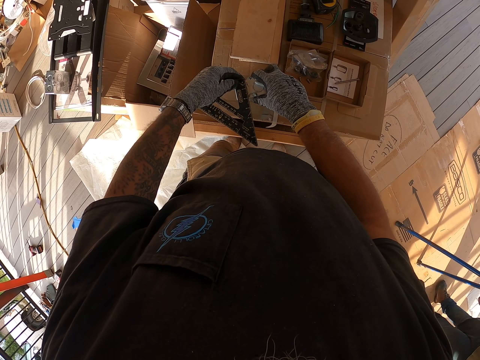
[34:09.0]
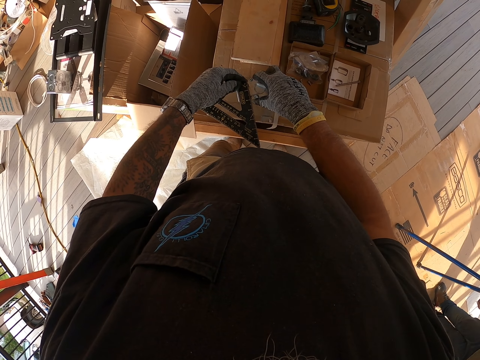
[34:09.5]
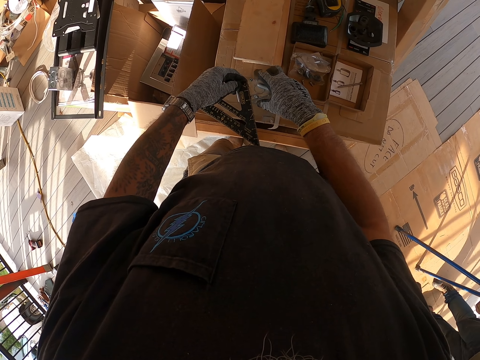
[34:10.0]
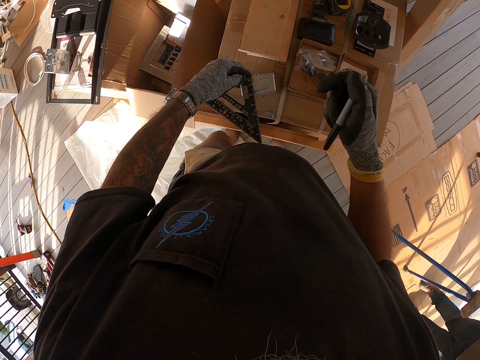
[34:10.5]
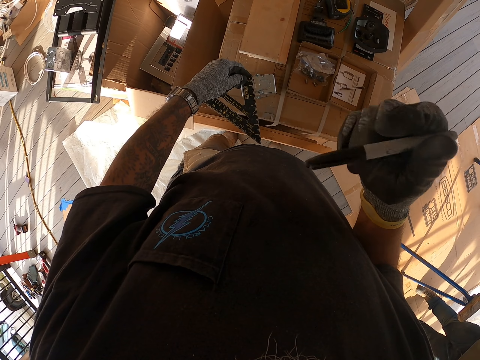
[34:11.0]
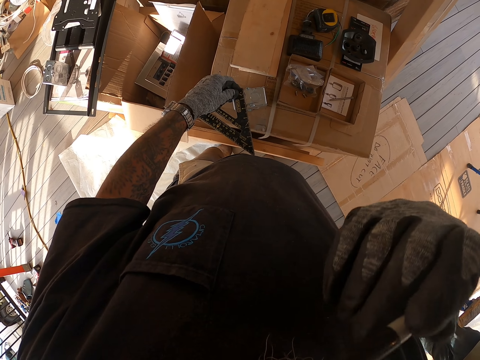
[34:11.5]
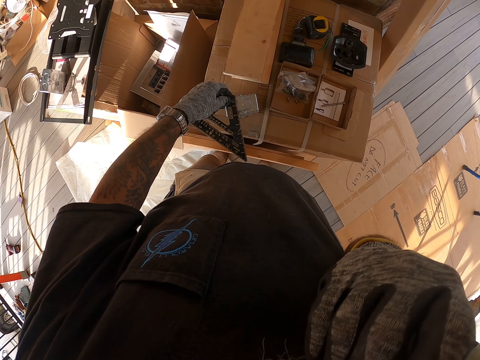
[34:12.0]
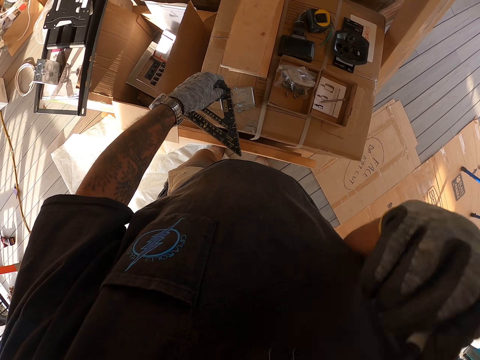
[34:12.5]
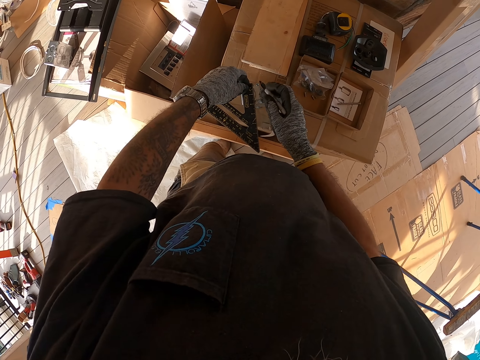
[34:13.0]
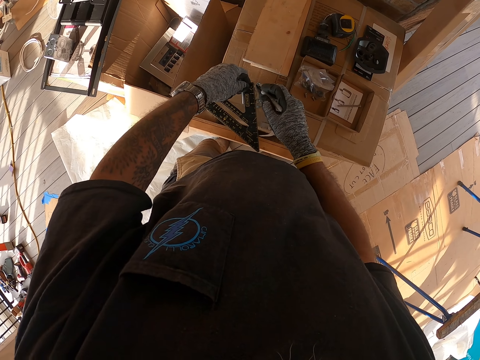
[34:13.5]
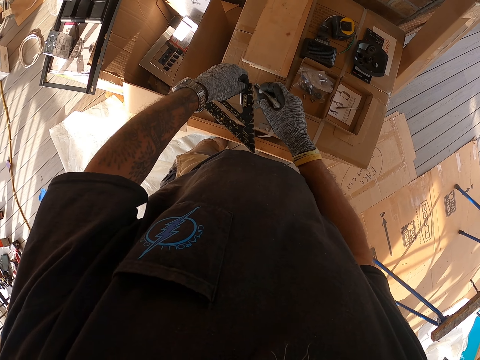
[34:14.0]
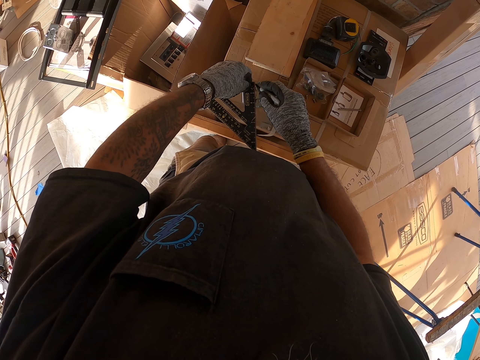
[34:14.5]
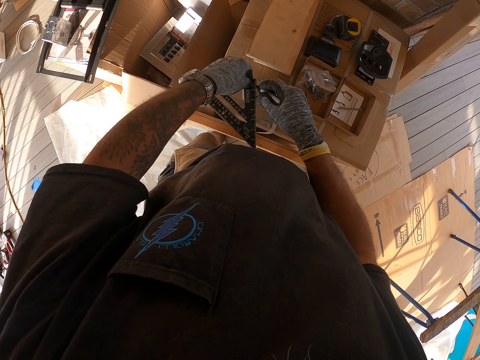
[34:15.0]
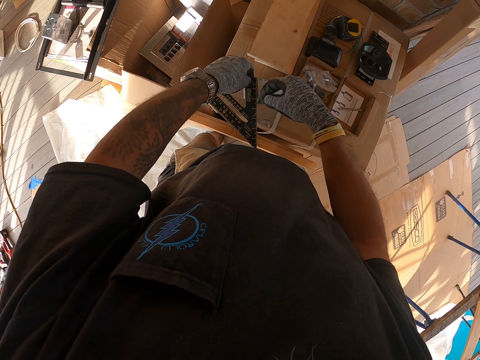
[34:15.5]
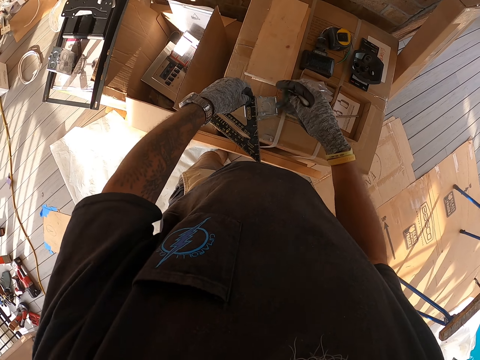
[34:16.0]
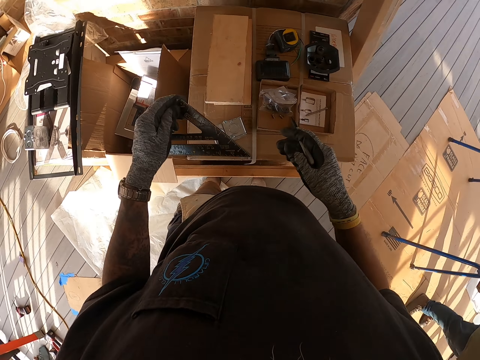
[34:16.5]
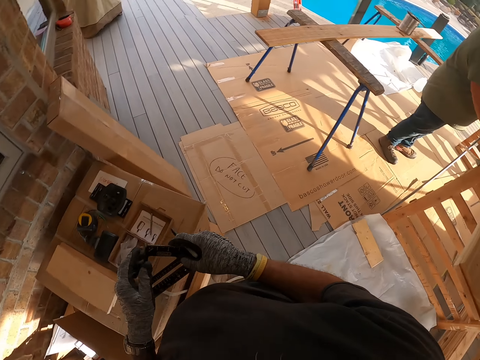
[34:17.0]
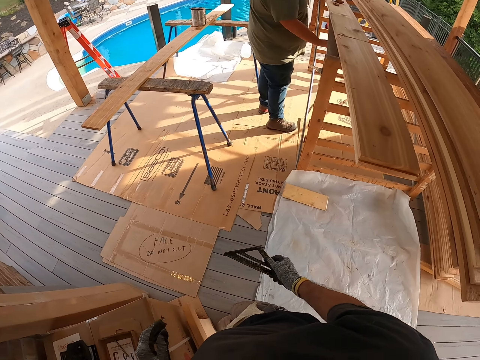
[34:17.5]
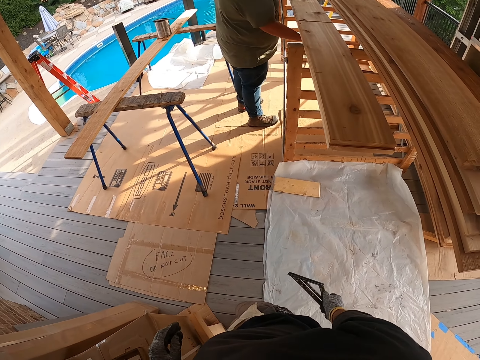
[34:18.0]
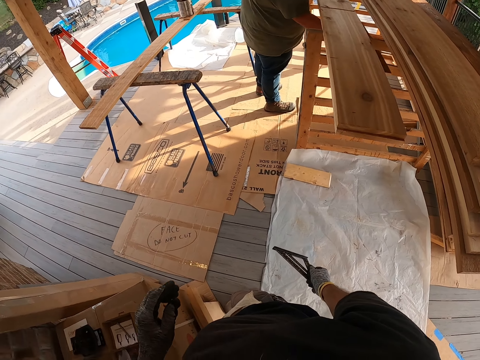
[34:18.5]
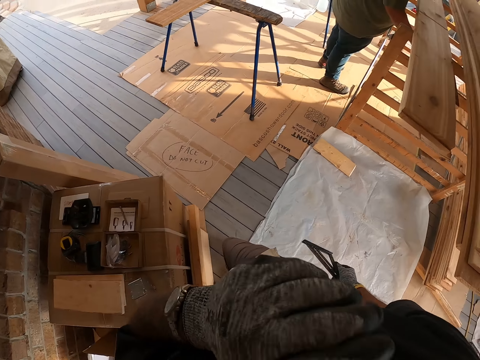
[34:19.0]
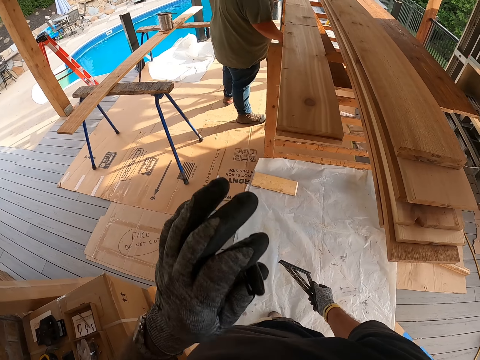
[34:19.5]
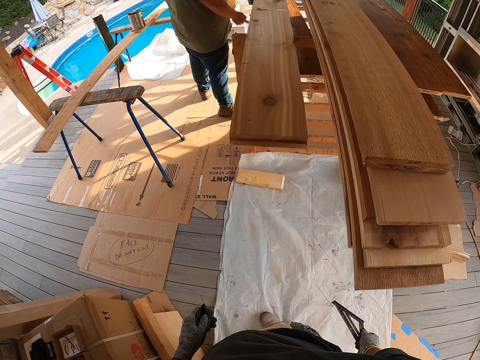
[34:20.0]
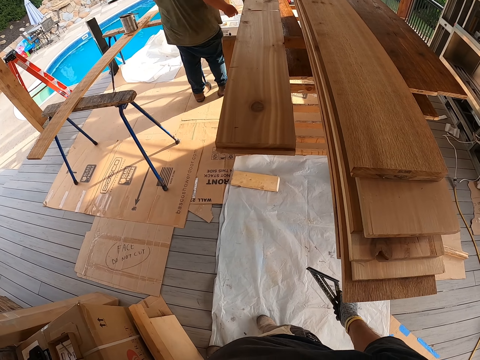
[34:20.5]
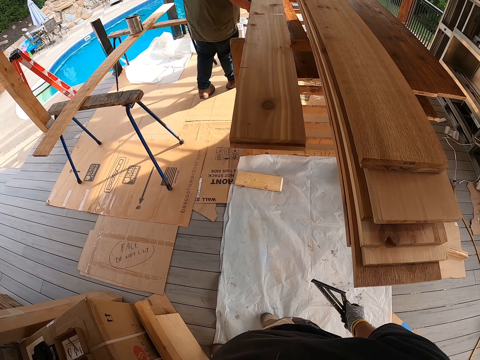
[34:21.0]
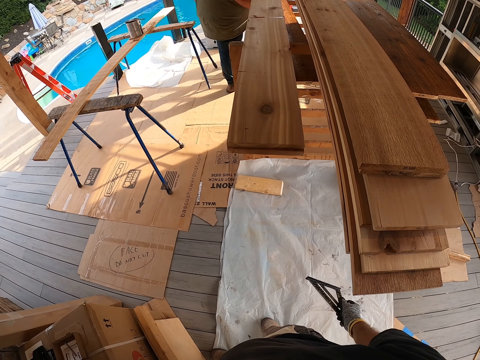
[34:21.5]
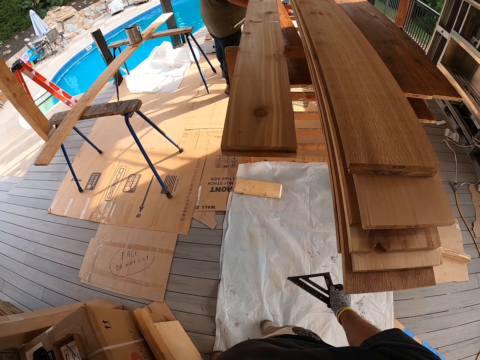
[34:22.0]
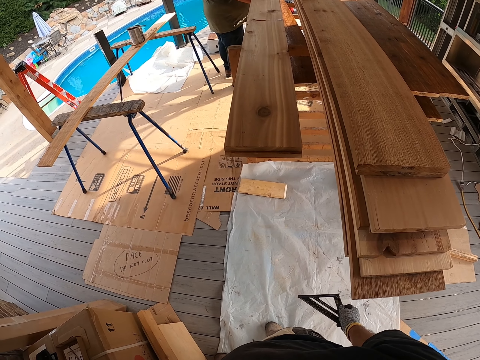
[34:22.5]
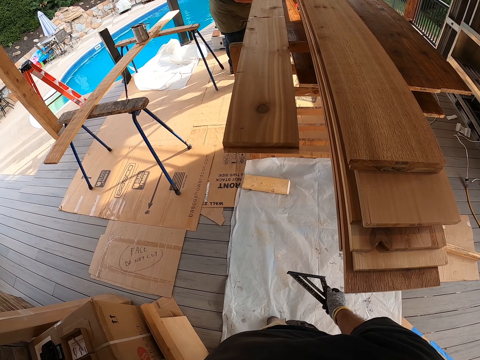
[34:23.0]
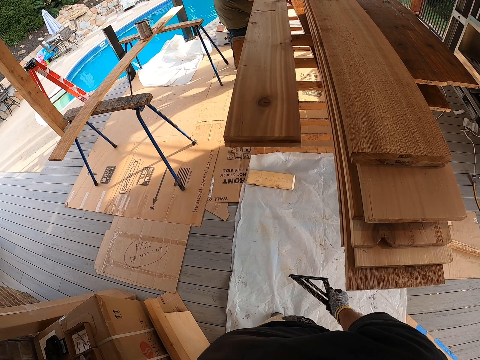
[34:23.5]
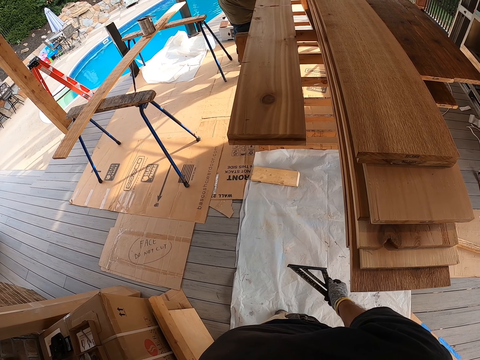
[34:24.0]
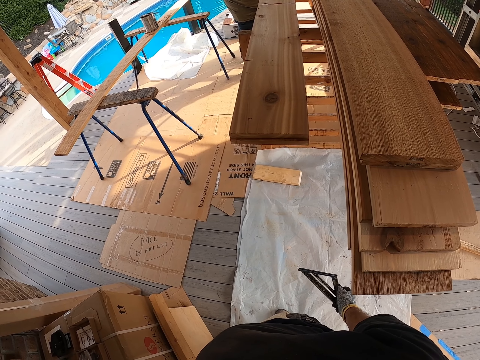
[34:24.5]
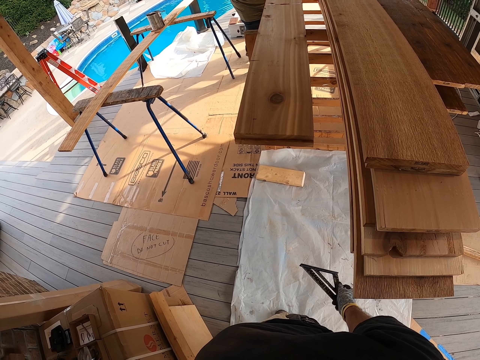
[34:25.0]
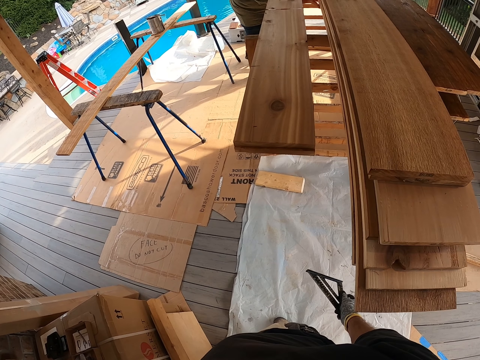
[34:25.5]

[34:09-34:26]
The camera wearer inserts the ruler on something. A person walks around. The camera wearer moves the right hand up. They open the pen lid with the mouth. They mark the metal box with the pen. They move the ruler from something. They hold the ruler with the right hand. They look around and look at the person. The person does something. The camera wearer picks up the lid with the left hand. They touch the face and move the left hand. The person walks around. The camera wearer looks at the person. They stare around.

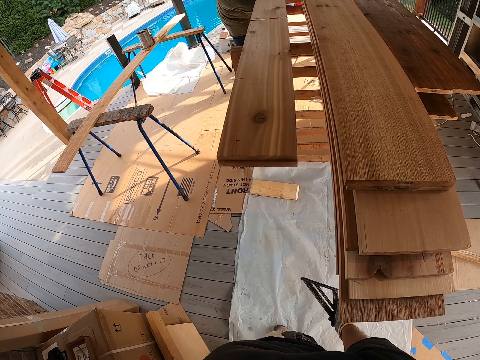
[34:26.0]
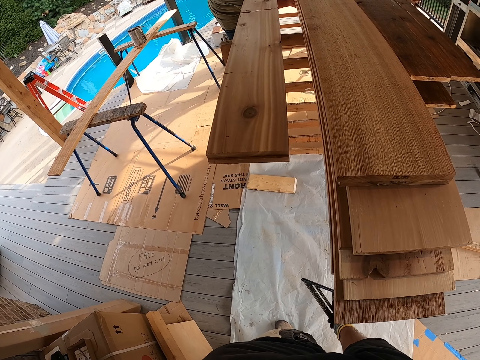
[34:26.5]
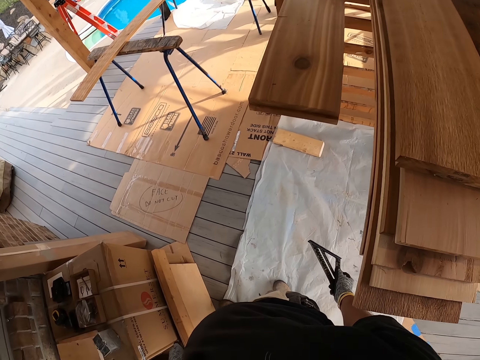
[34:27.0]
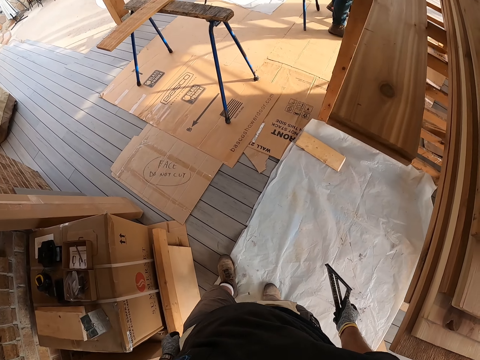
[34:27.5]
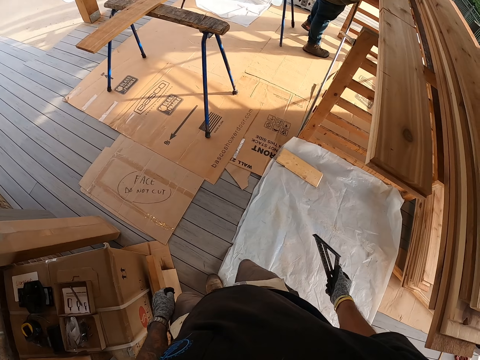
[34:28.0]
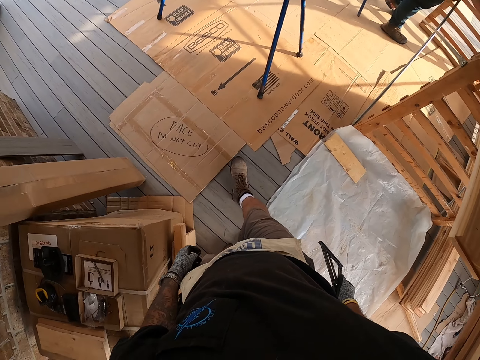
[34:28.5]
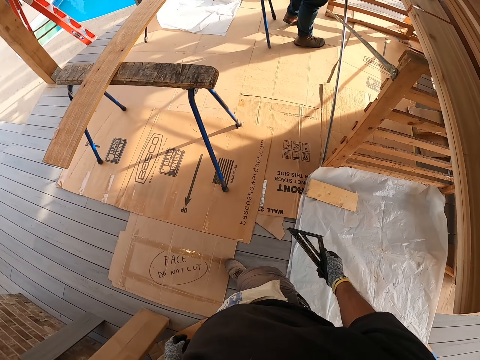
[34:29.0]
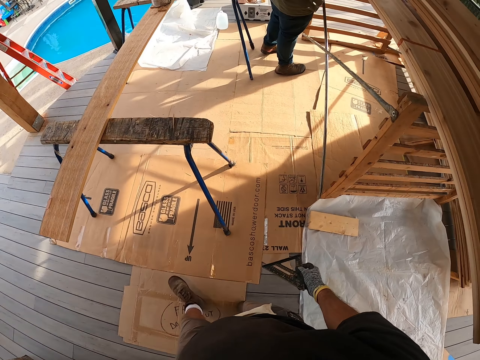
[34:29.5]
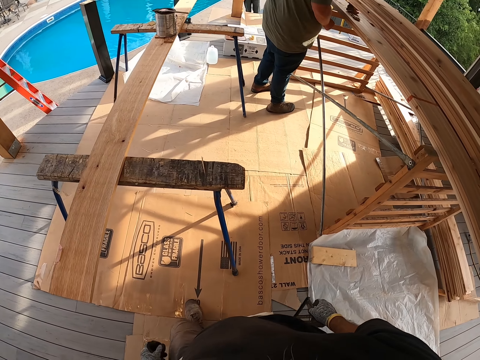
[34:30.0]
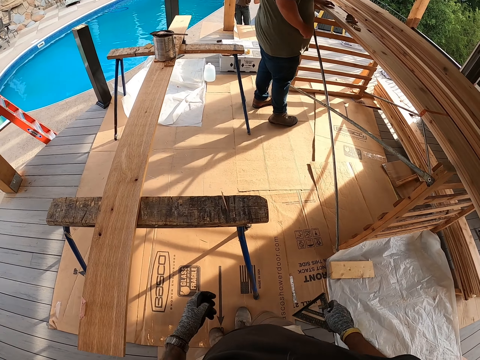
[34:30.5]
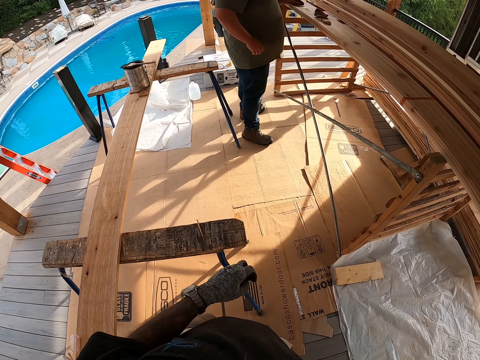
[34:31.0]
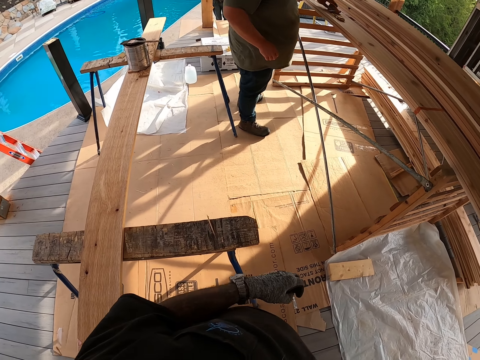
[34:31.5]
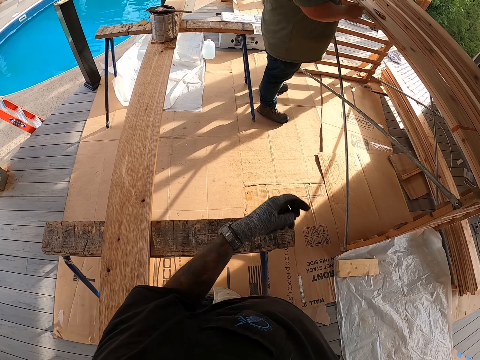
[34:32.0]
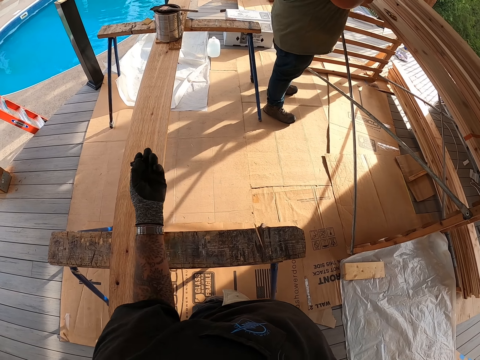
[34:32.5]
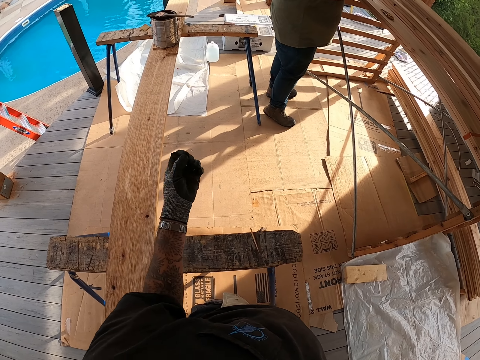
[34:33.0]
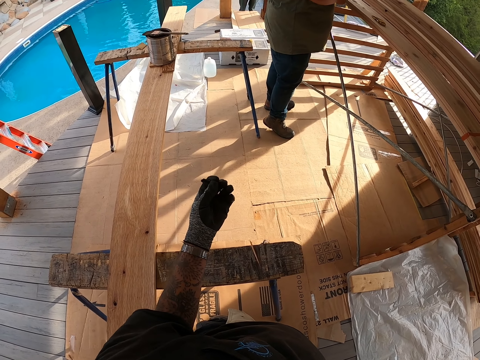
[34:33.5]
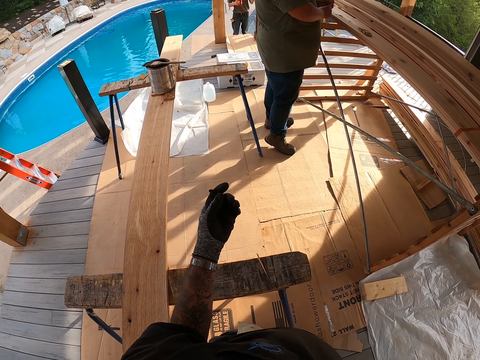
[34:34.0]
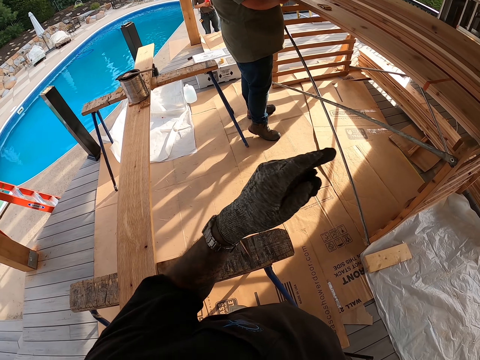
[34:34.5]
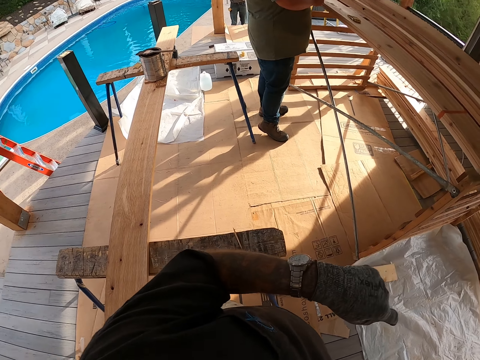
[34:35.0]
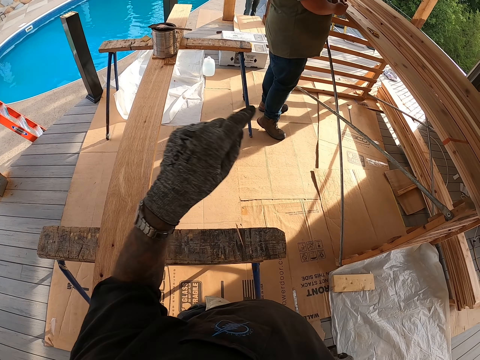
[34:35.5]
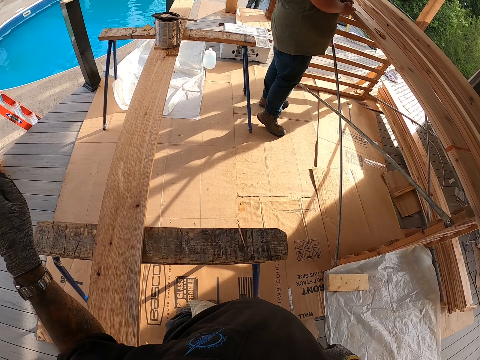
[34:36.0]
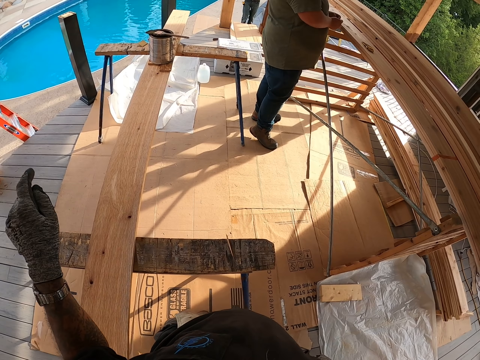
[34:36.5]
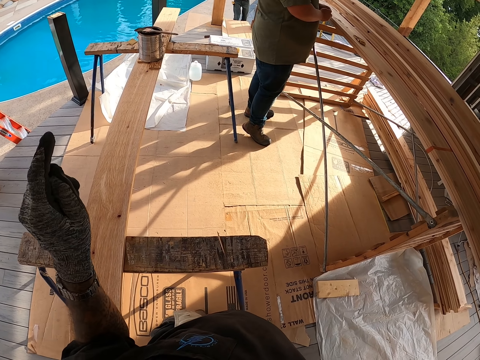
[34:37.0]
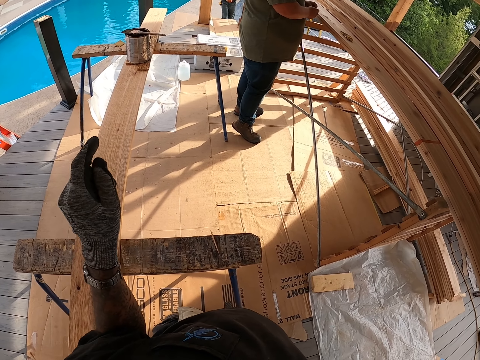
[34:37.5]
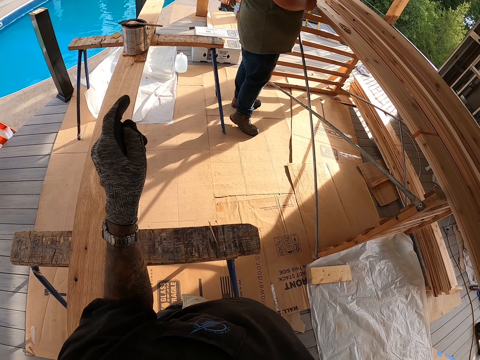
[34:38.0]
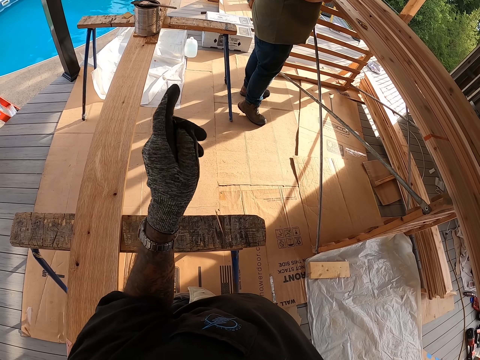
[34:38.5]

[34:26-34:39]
The camera wearer walks around. They move the left hand. They look at a person. They illustrate with the left hand's finger. They move the left hand and speak to the person.
